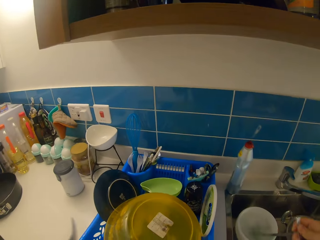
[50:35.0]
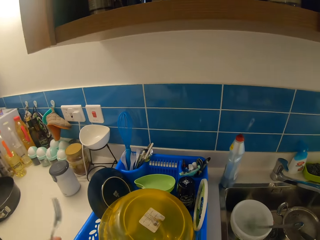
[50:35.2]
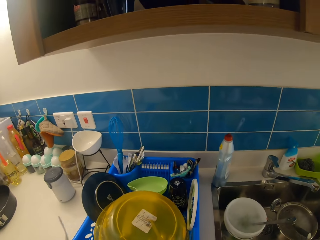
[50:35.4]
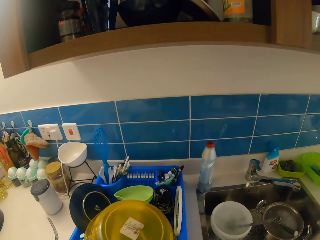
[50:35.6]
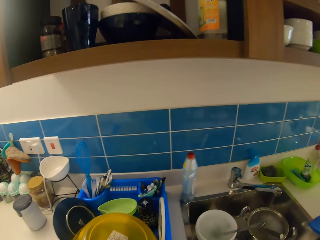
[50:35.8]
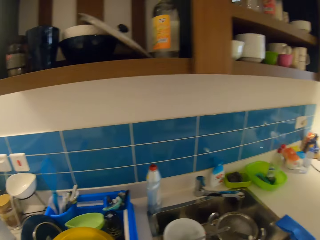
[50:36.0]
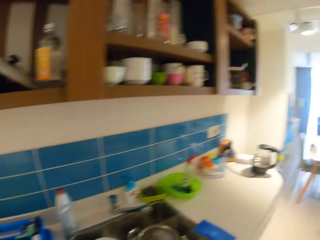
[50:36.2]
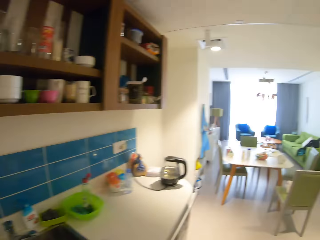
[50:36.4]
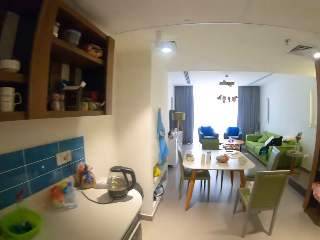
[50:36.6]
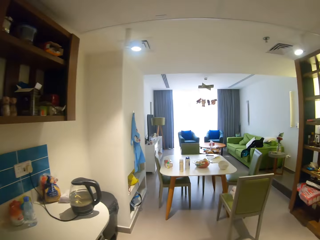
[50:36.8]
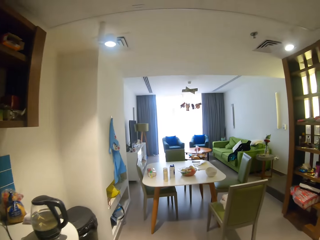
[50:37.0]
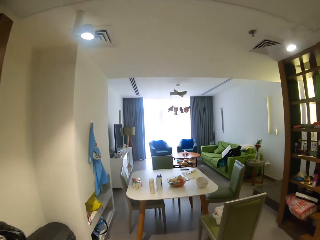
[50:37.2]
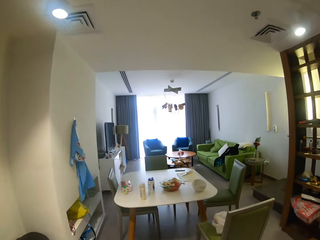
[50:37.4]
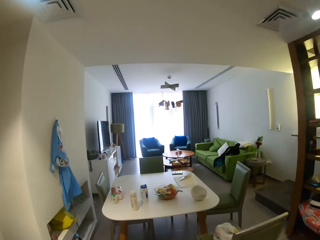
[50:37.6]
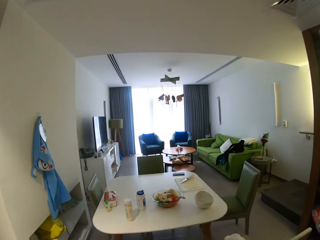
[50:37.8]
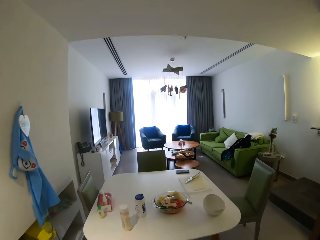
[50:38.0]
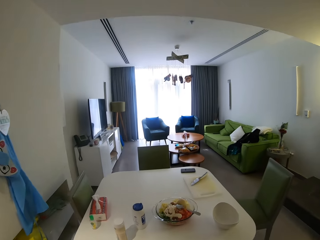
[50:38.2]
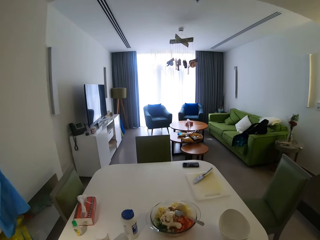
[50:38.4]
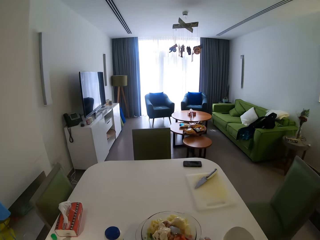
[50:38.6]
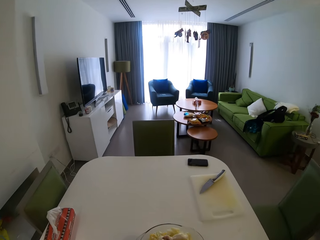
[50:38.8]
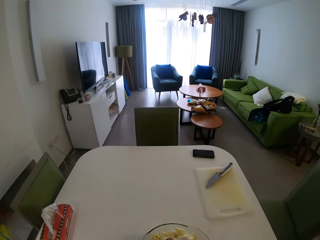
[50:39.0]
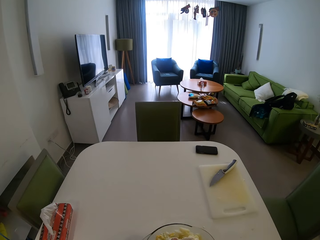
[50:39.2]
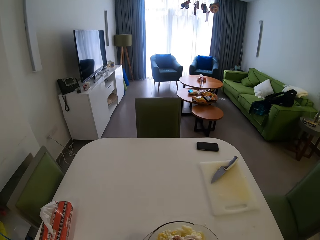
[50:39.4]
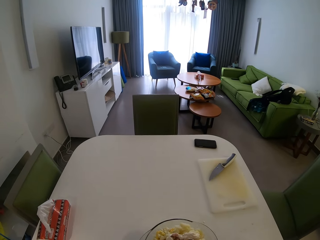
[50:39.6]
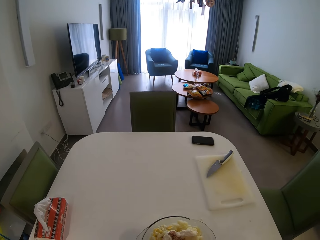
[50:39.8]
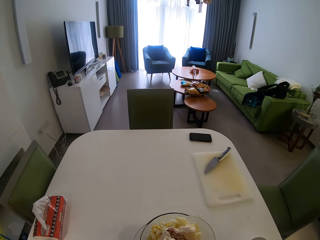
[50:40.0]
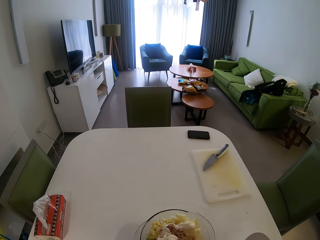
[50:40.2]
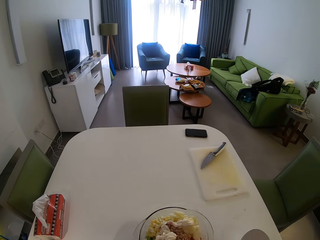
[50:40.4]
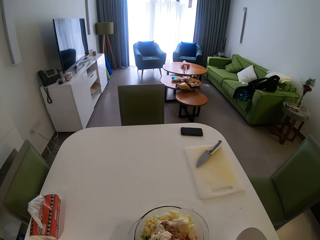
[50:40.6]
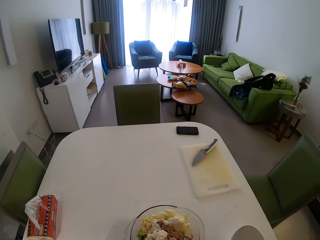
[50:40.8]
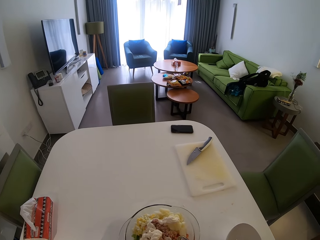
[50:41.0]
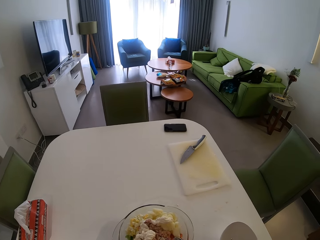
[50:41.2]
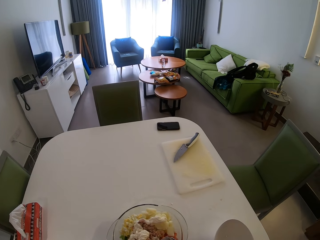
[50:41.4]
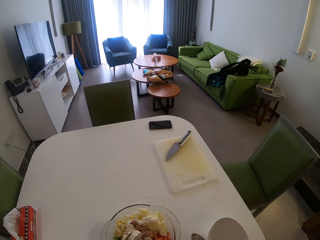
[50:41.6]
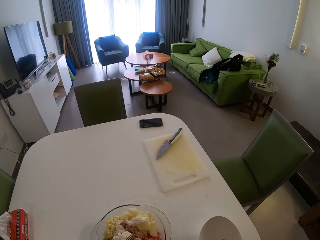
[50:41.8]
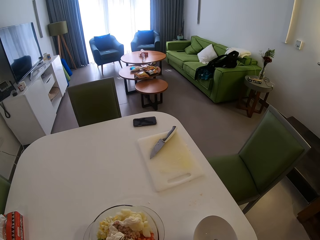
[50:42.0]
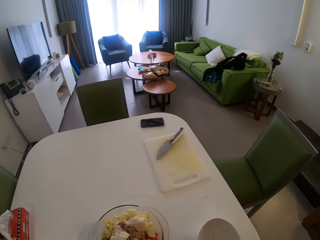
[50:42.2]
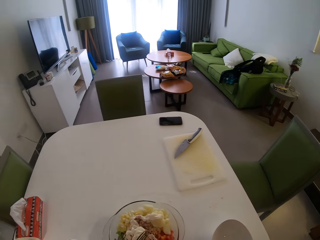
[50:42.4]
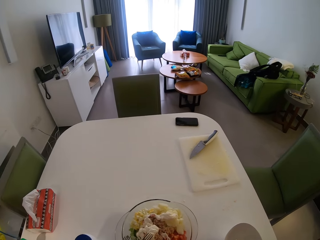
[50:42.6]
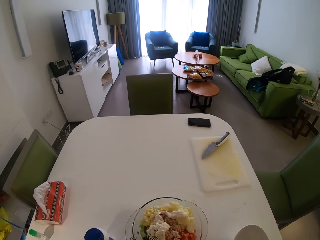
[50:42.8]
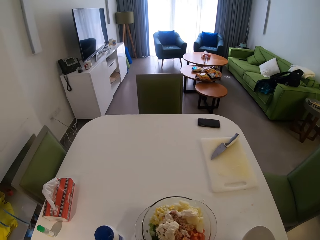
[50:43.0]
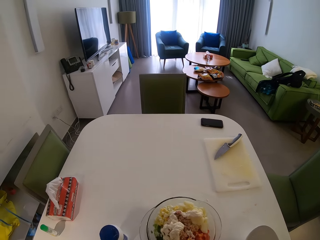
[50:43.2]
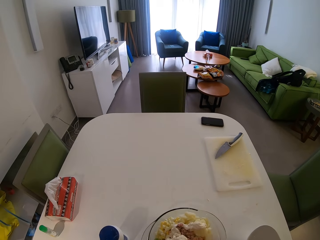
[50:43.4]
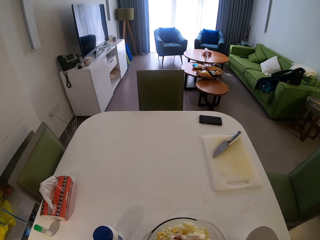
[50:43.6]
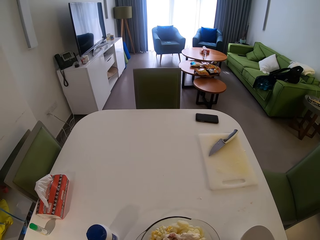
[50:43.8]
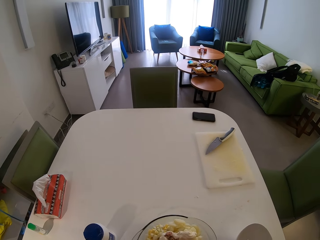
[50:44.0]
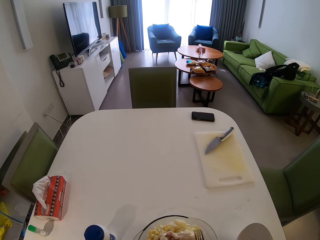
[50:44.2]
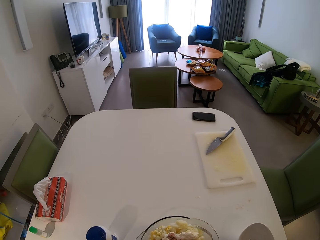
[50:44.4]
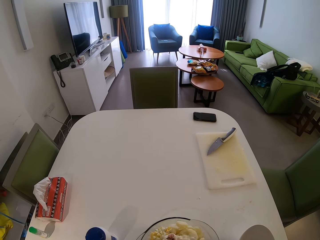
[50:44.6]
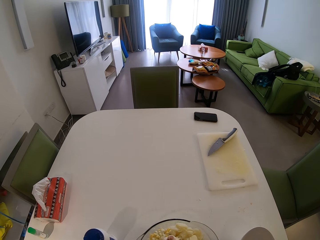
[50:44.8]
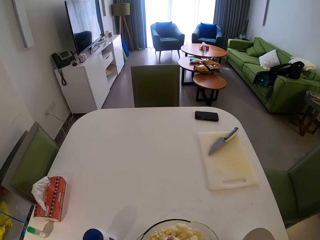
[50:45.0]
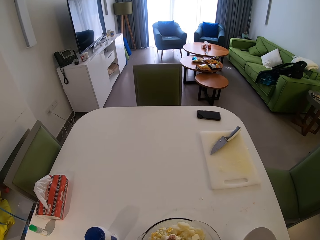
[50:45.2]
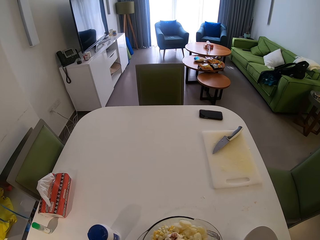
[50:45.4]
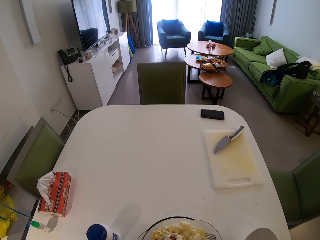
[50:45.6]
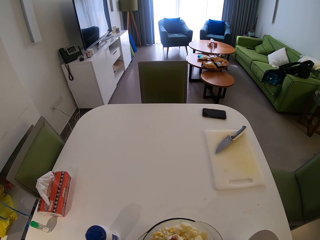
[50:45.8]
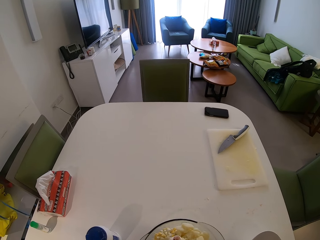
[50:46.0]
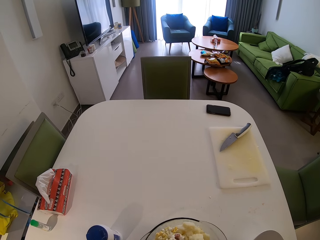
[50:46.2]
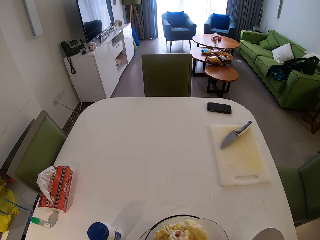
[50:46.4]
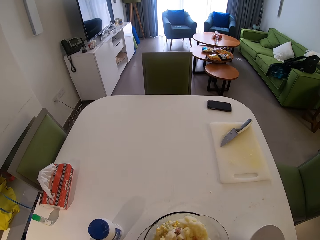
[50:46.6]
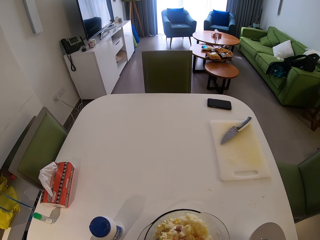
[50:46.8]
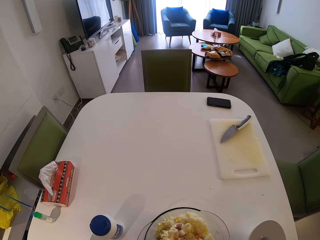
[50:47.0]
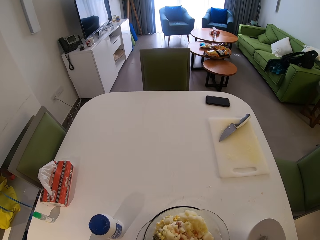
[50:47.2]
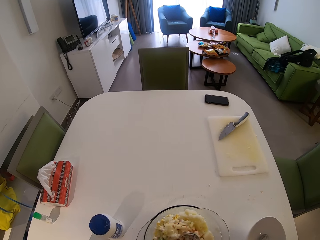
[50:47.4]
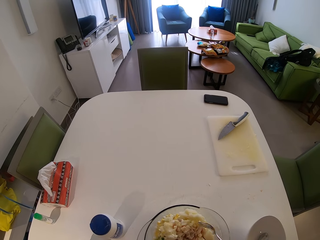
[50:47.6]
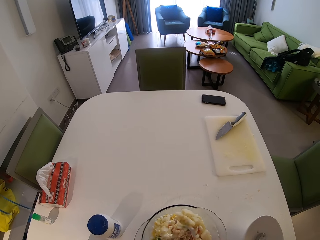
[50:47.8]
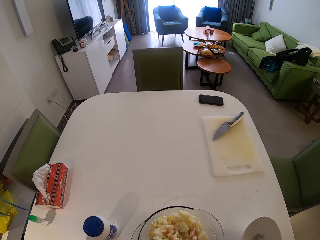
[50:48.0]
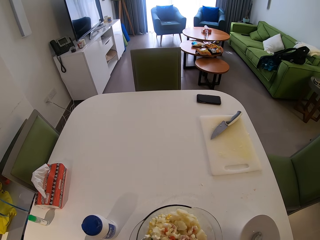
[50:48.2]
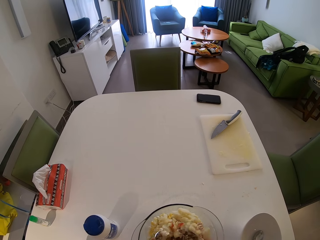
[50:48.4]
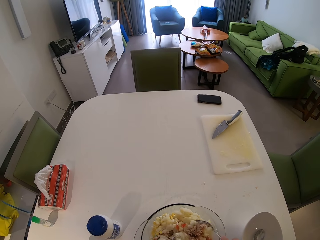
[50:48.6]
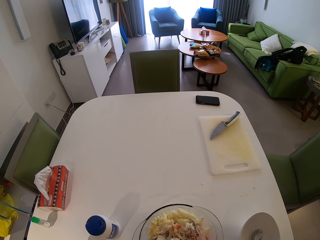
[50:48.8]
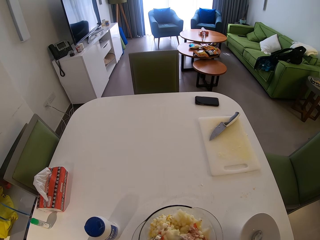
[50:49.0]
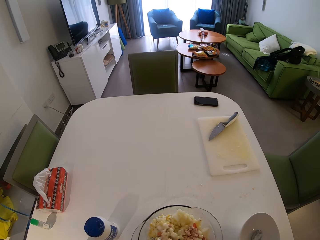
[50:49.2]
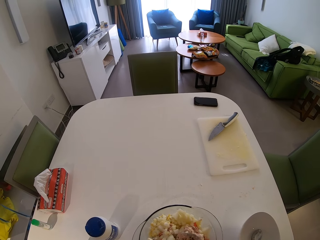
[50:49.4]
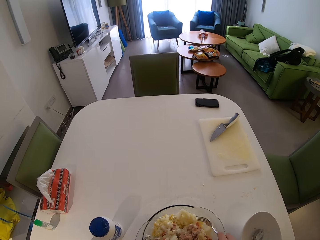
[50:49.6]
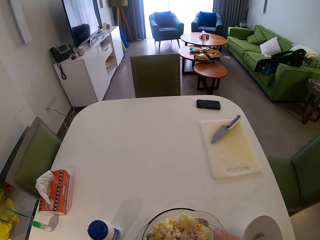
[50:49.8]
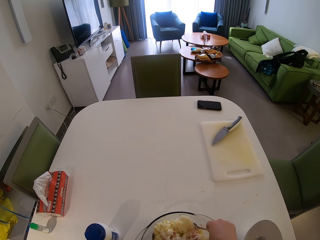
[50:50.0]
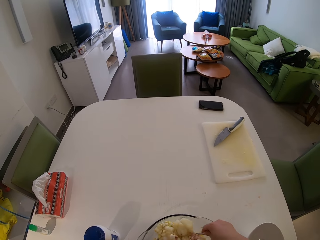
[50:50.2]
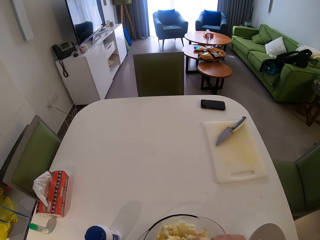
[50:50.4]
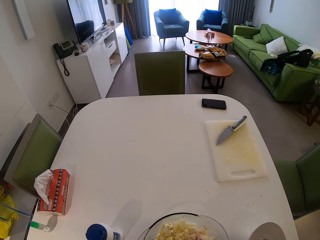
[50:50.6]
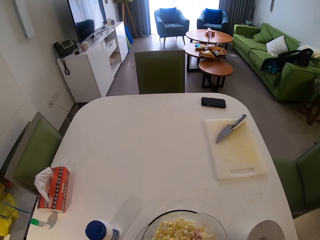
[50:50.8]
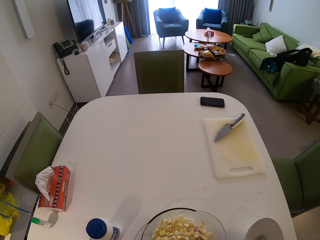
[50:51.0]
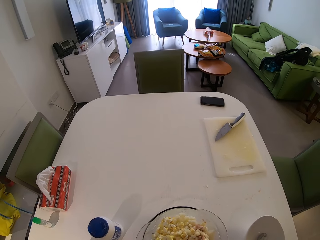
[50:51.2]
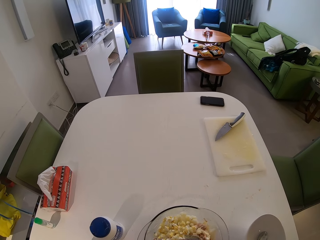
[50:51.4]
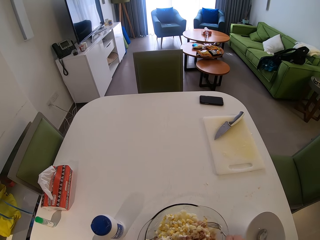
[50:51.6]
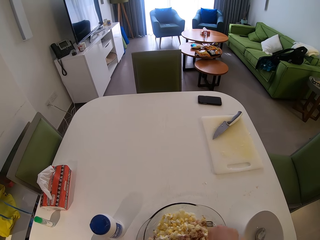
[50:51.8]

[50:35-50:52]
The camera wearer walks around the house. She moves a glass bowl on the table with her right hand. She mixes a salad in the glass bowl with the forks in both hands.

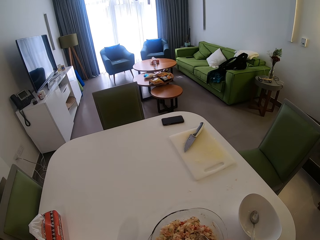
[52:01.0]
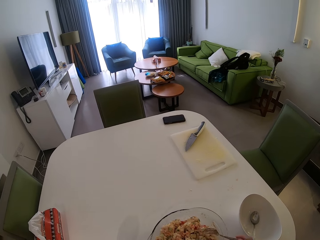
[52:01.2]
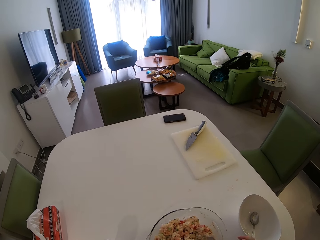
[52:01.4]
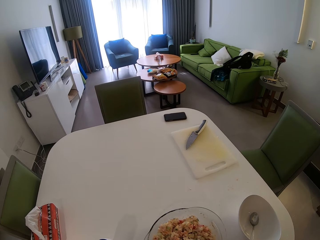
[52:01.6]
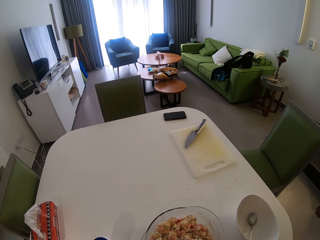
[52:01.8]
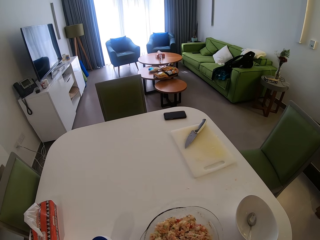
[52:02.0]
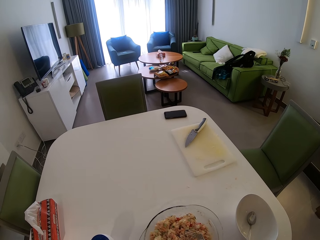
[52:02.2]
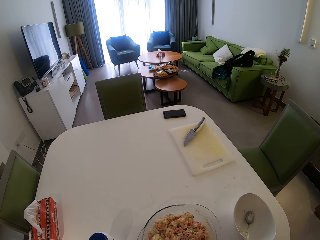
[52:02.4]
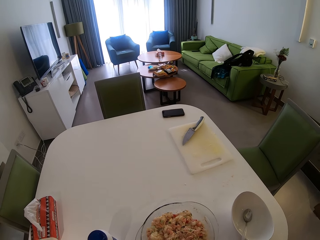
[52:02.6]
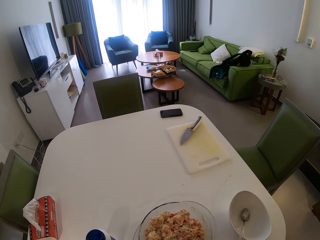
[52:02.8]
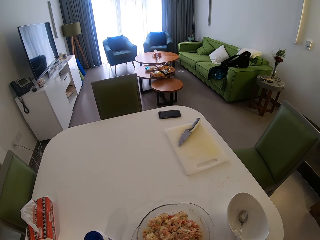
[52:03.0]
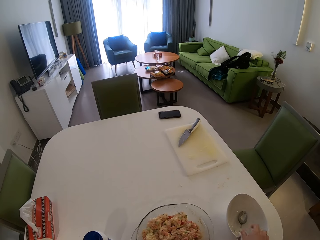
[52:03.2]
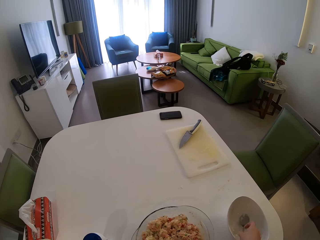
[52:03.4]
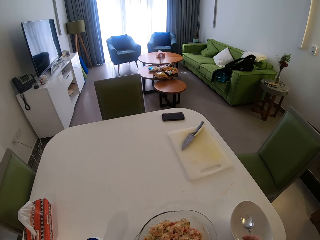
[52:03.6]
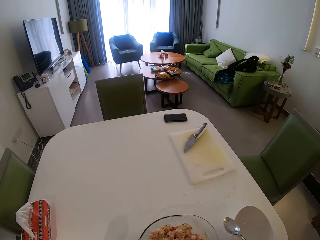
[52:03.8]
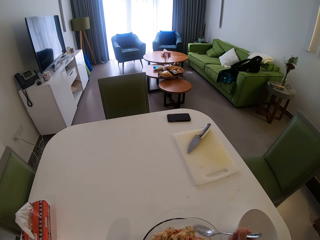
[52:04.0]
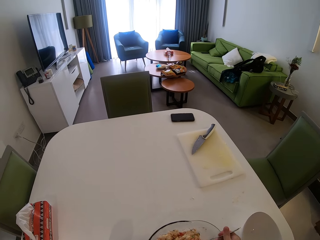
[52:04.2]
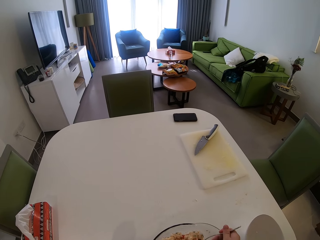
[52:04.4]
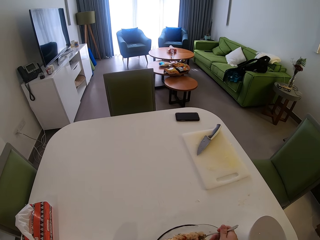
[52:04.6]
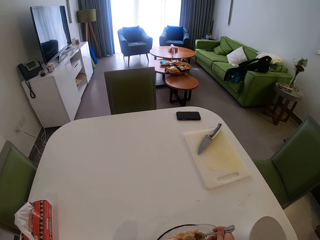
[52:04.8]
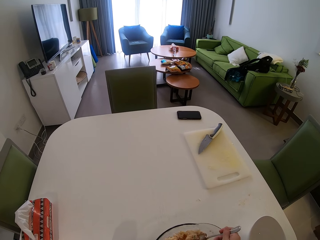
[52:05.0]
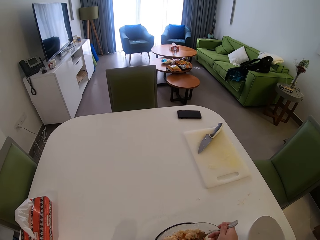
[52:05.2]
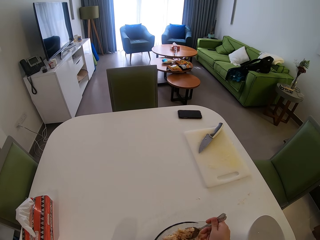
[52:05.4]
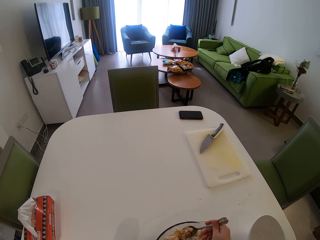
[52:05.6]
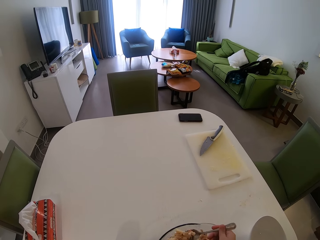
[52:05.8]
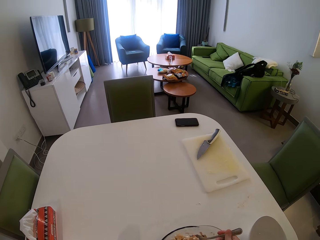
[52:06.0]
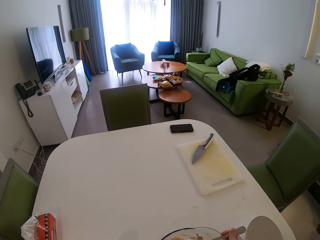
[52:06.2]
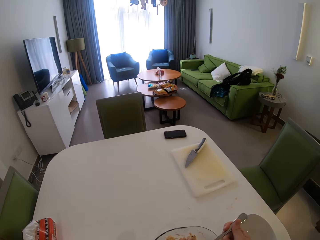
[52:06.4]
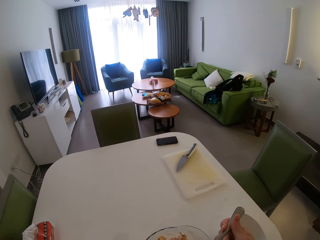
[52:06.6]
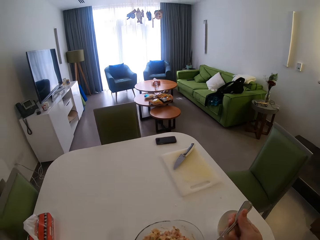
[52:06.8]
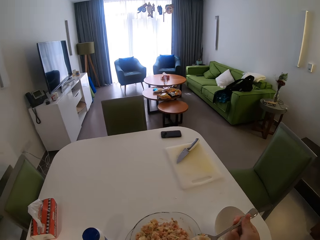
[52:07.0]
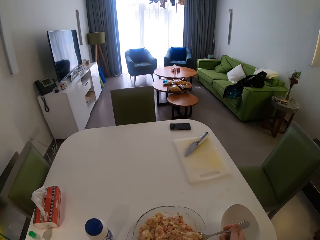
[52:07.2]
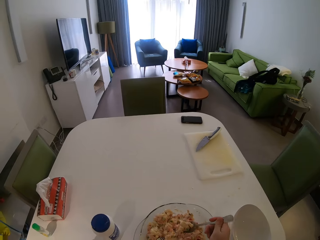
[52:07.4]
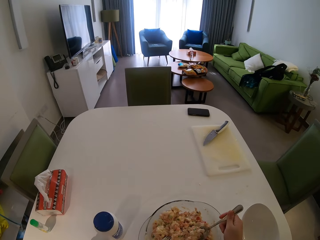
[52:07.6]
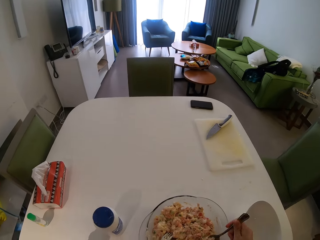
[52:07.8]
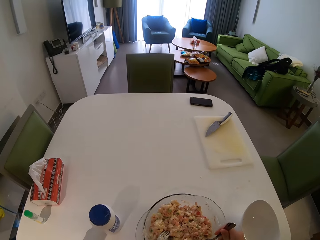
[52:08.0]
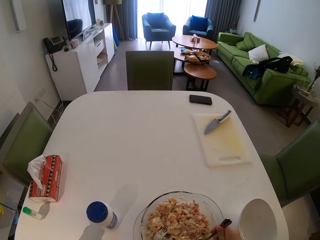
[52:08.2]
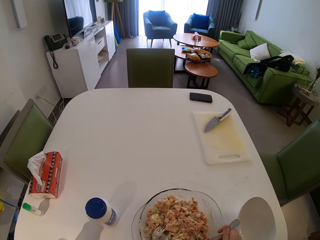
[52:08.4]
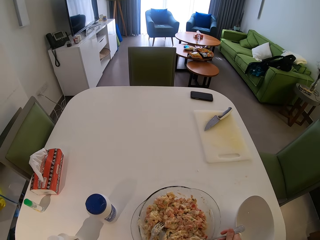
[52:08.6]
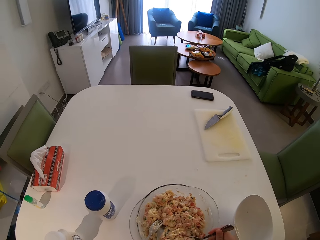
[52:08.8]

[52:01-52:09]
The camera wearer puts the forks on a plate with her left hand. She takes a spoon from the plate with her right hand. She scoops the salad with the spoon. She mixes the salad with the spoon in her right hand.
